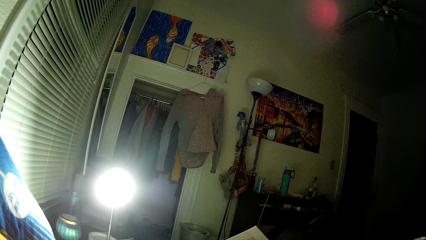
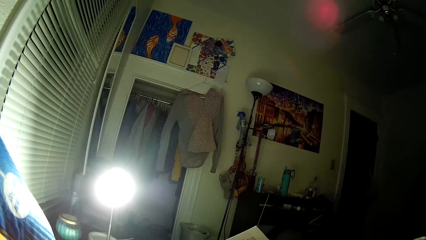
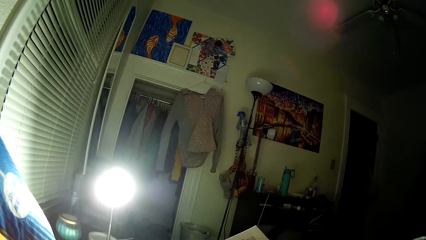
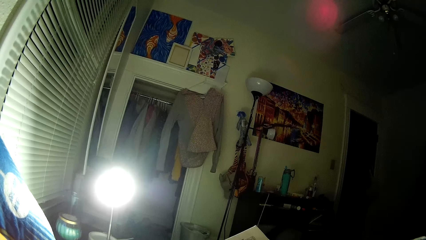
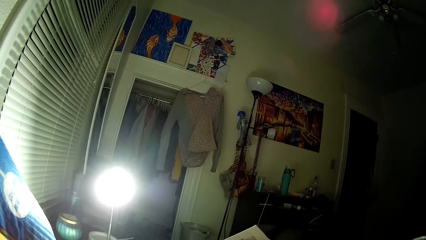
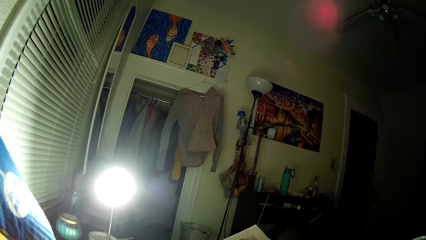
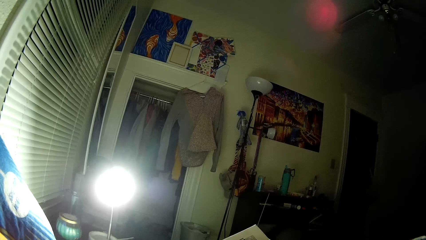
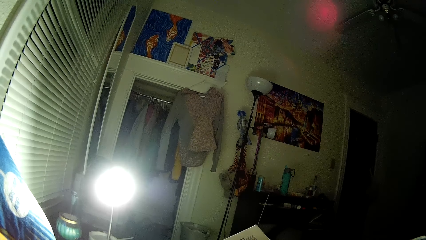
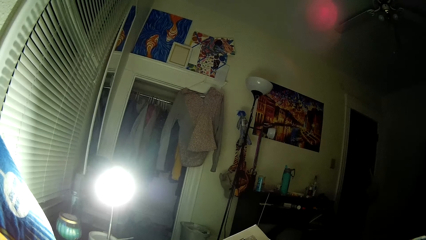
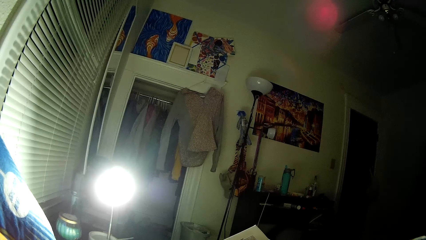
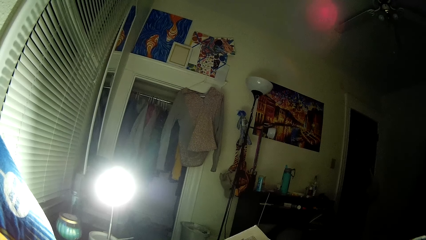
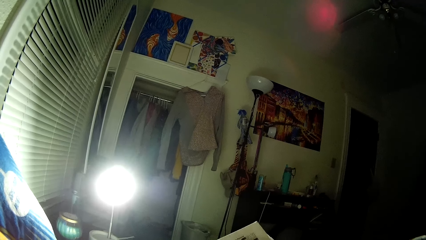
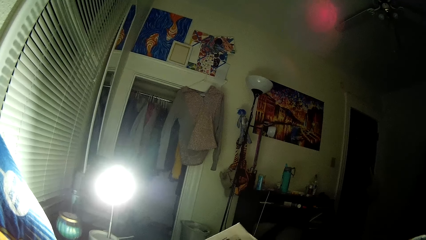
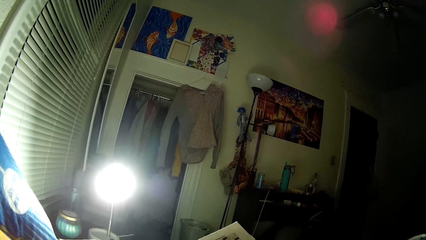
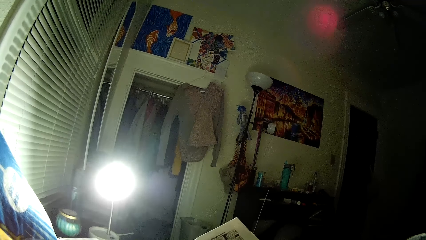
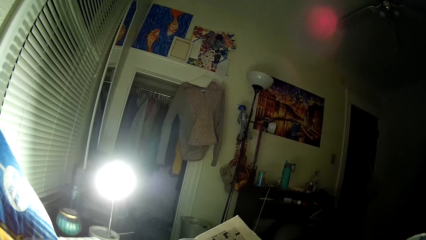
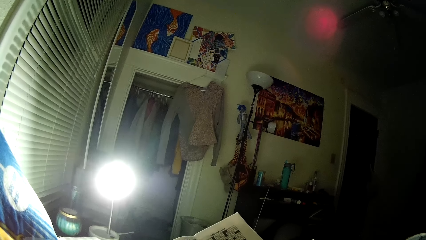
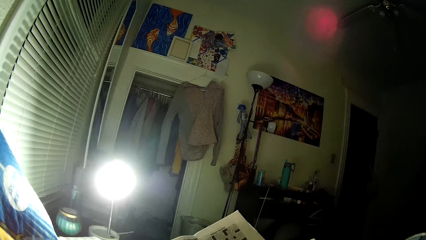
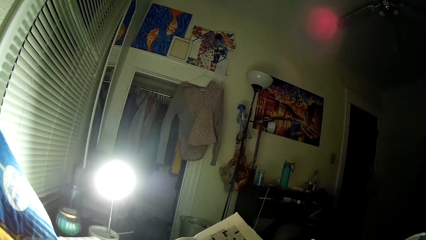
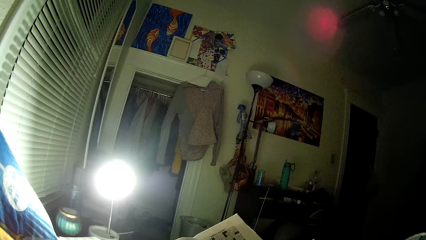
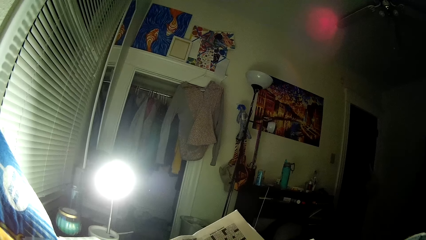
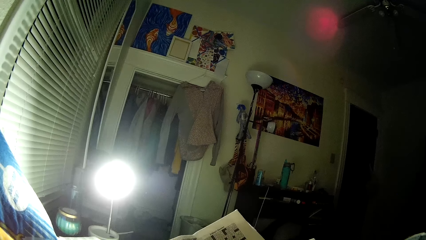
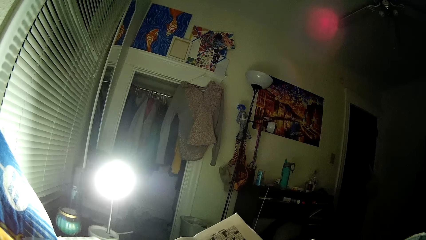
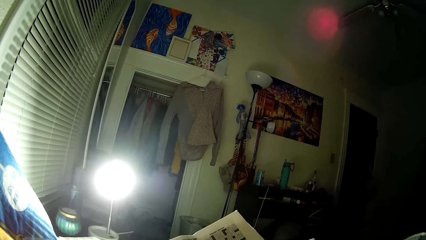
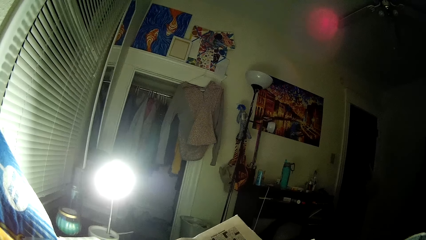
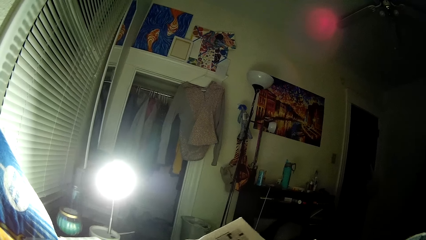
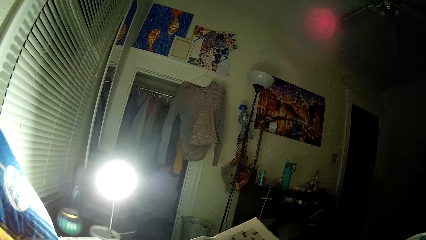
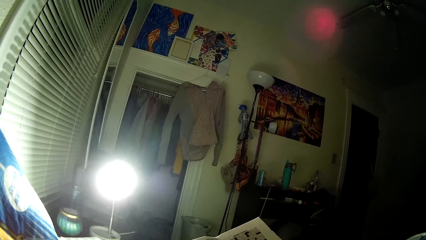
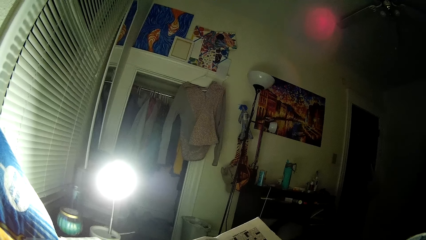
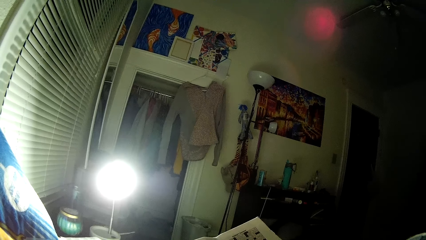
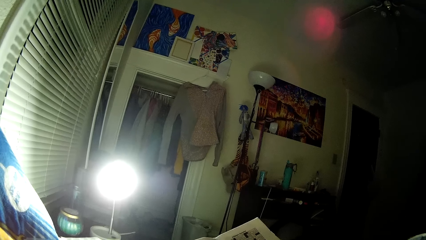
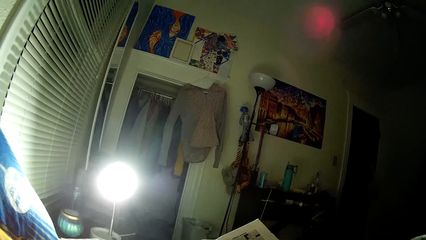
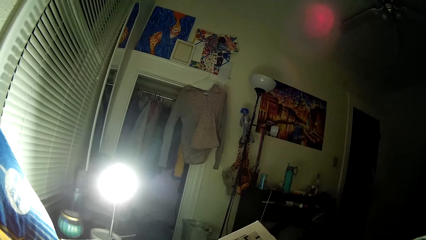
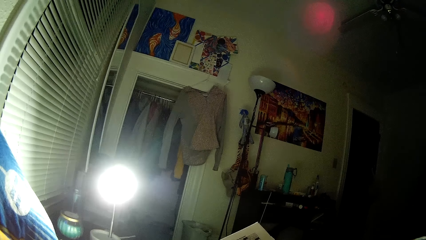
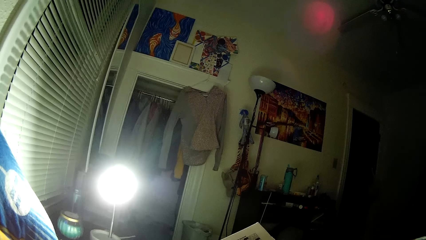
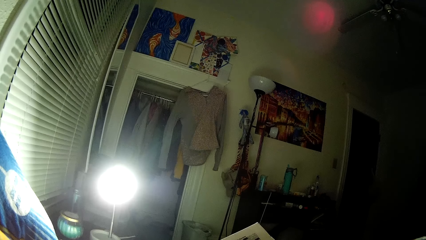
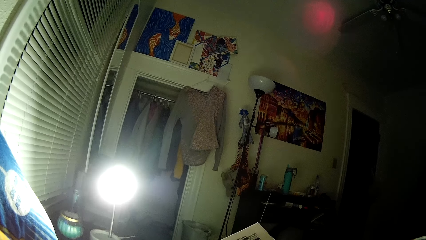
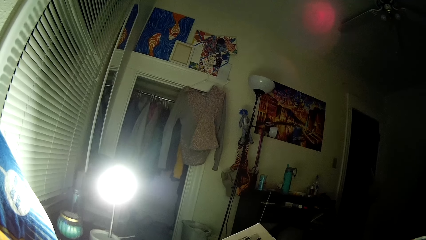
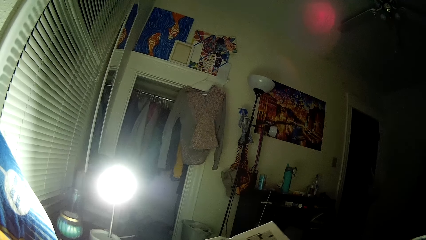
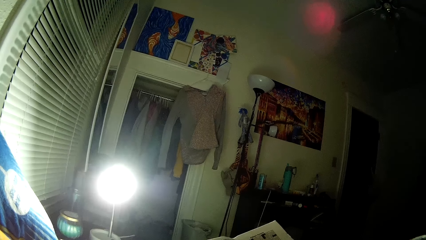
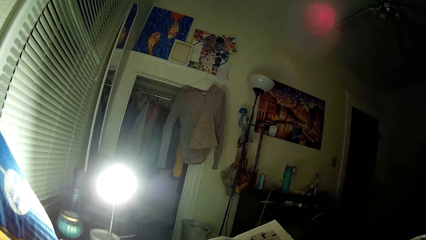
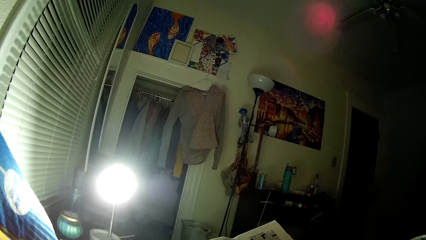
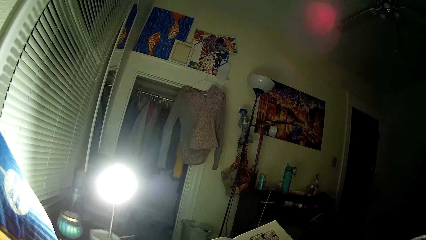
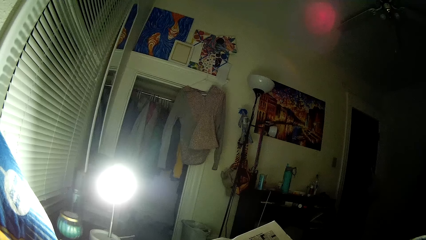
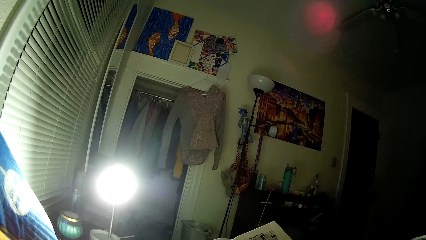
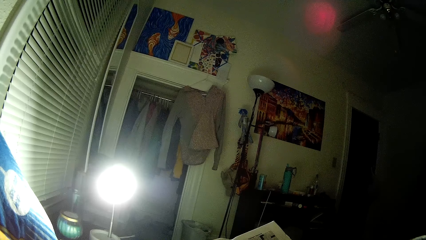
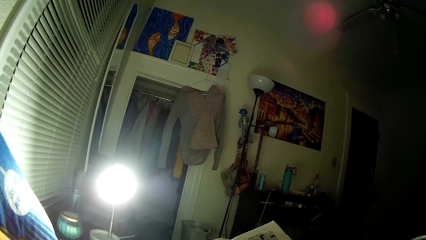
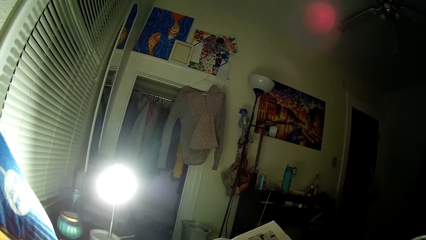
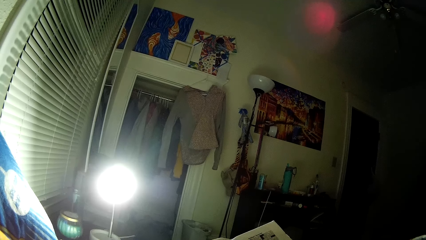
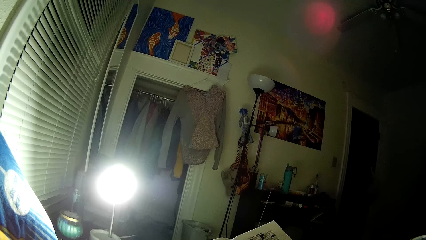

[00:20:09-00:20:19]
The camera wearer looks at the newspaper.

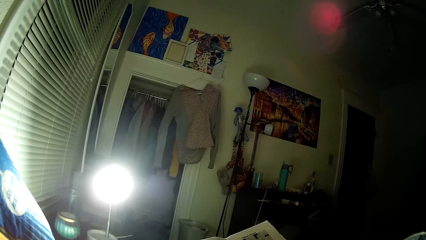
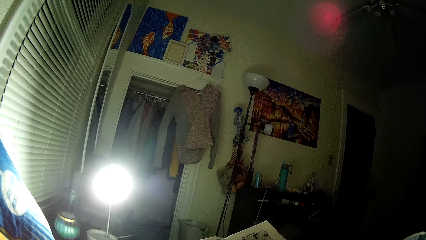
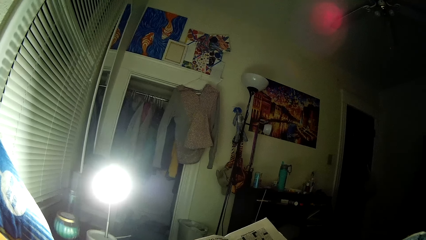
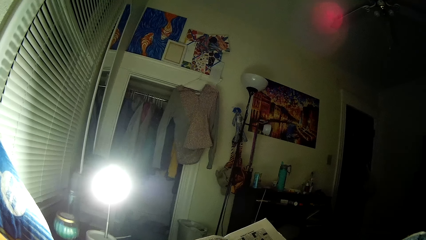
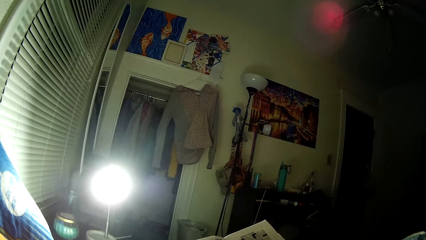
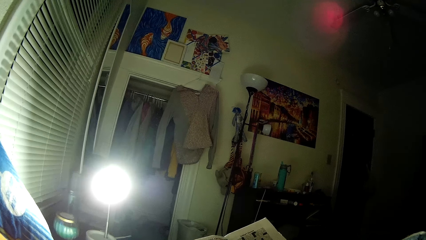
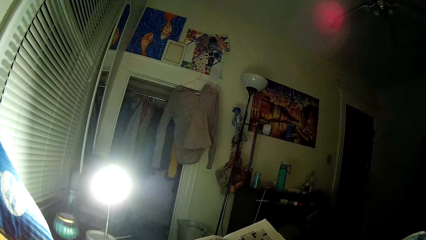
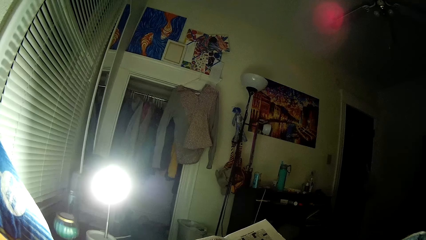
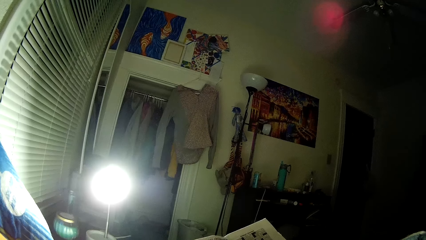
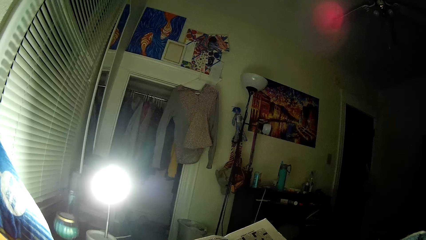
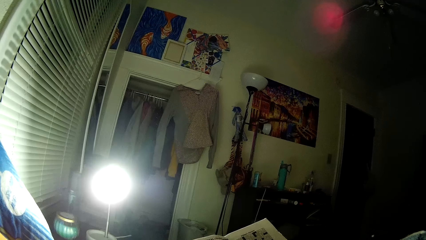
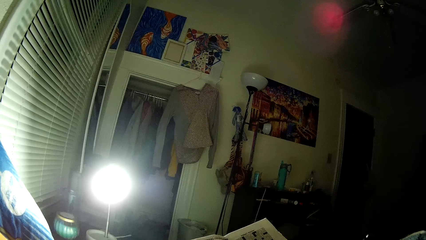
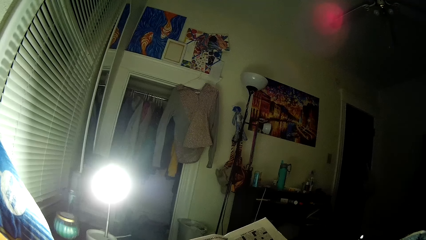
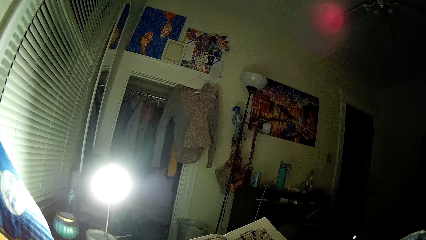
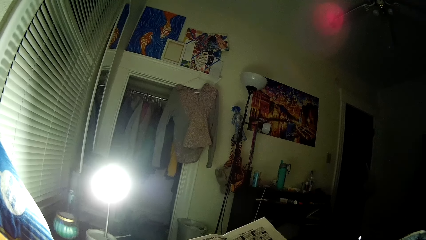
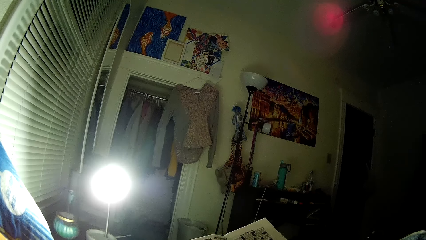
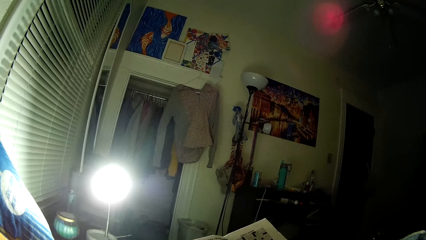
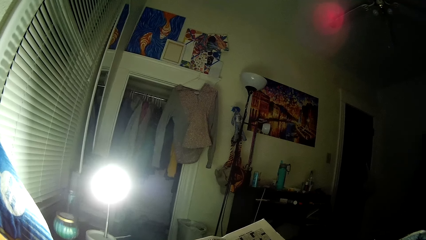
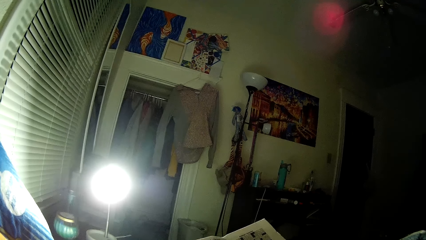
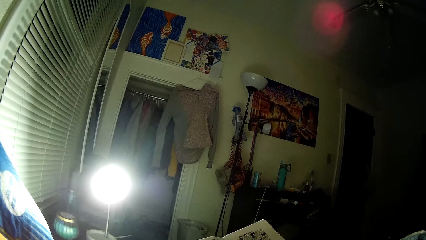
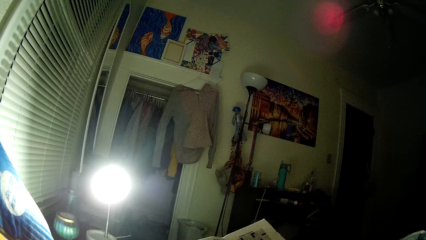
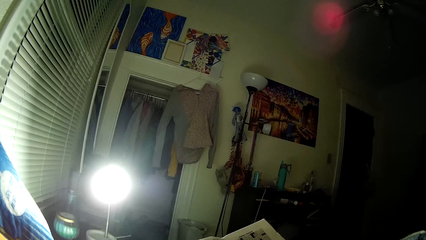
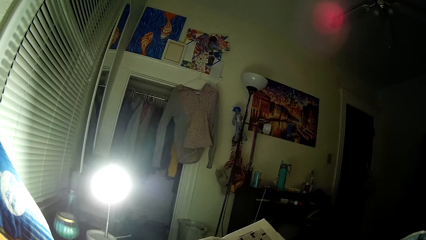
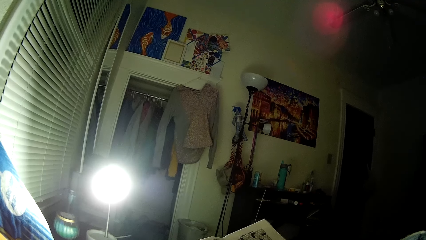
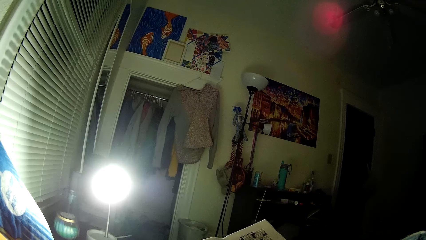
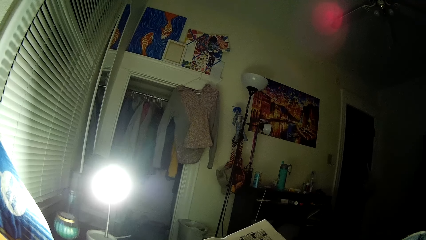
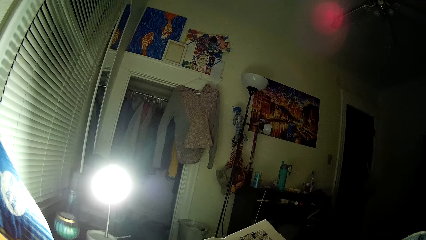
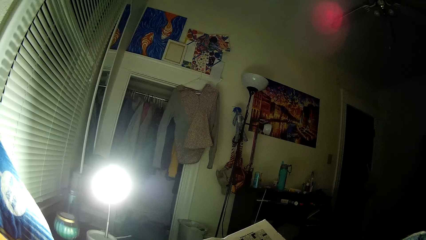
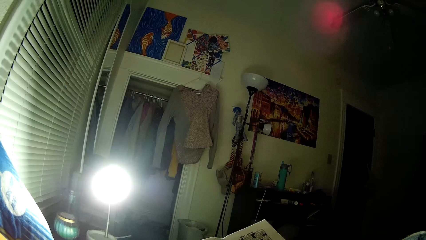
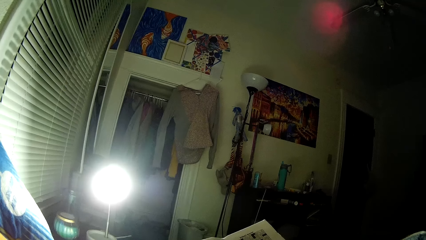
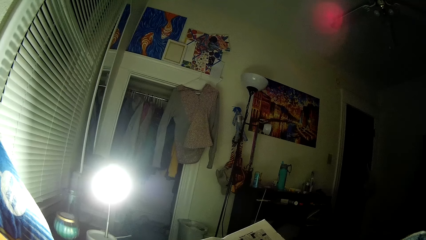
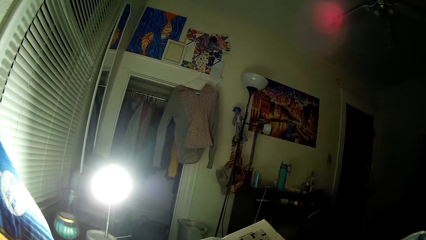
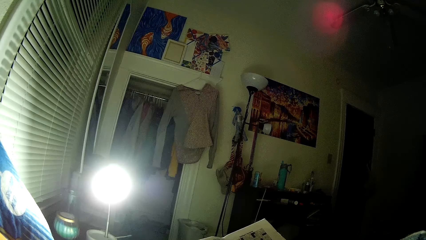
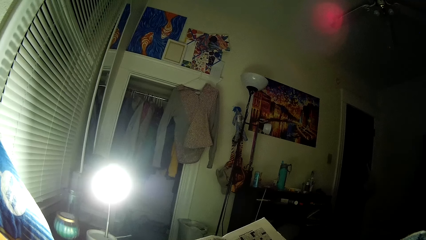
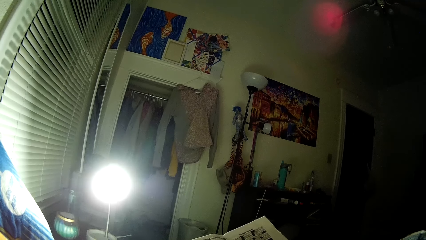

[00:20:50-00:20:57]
The camera wearer moves the pen. They look at the newspaper.
